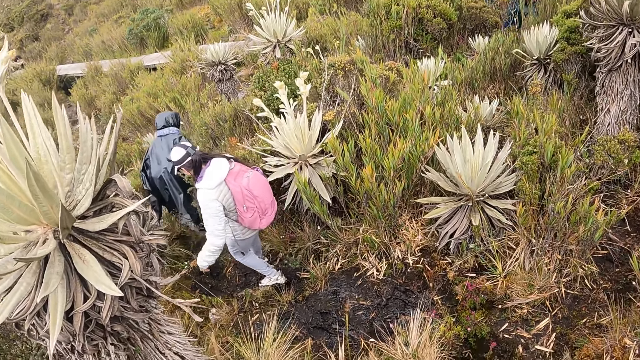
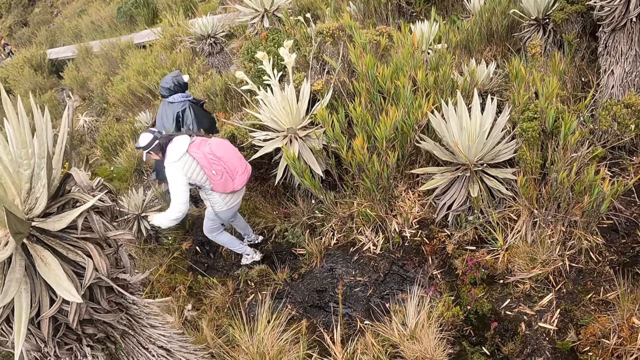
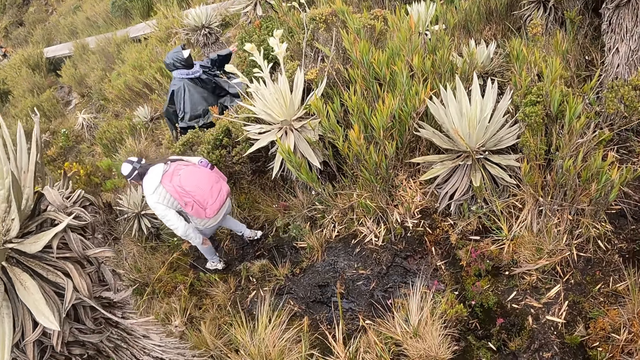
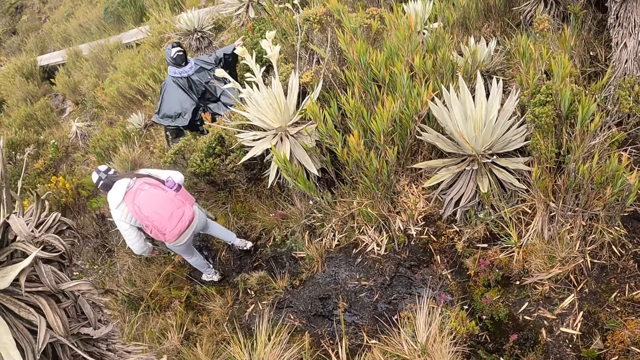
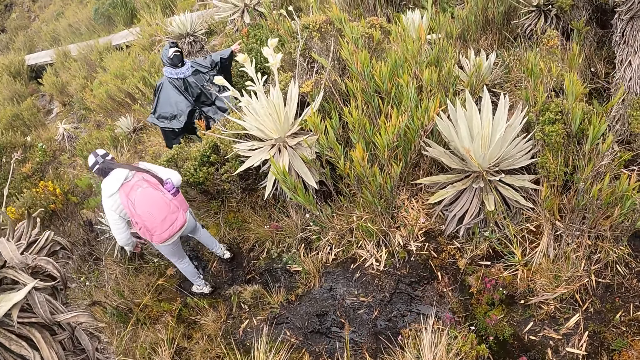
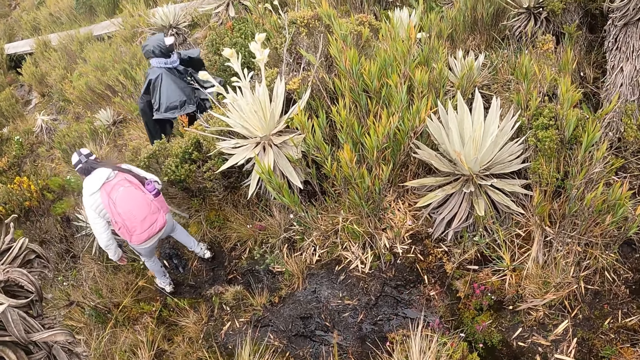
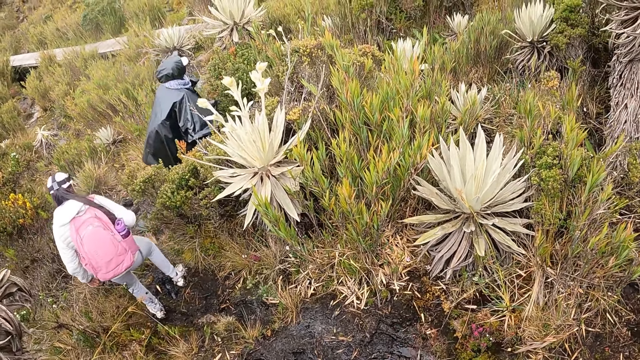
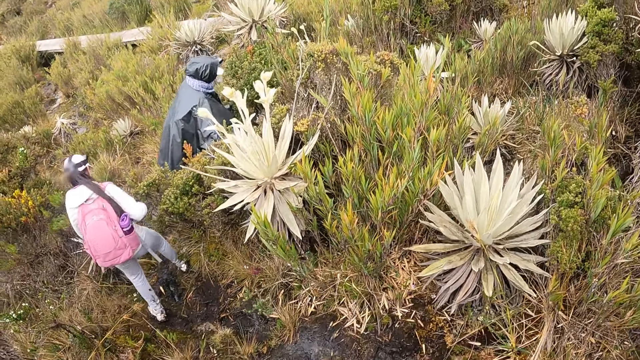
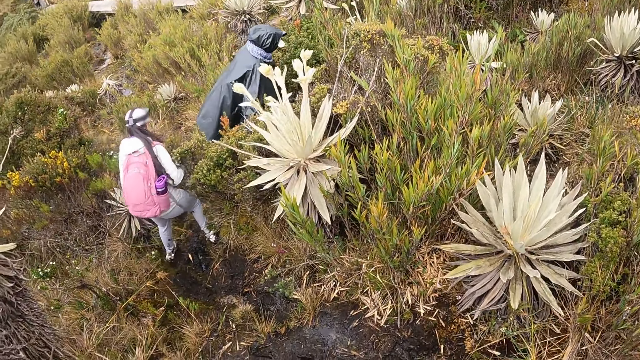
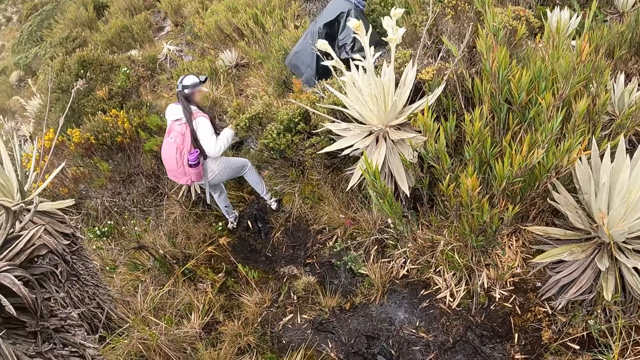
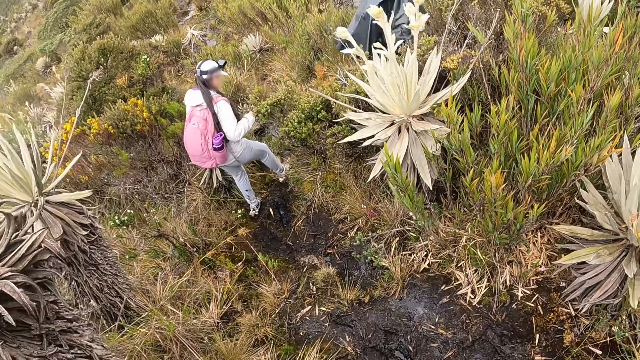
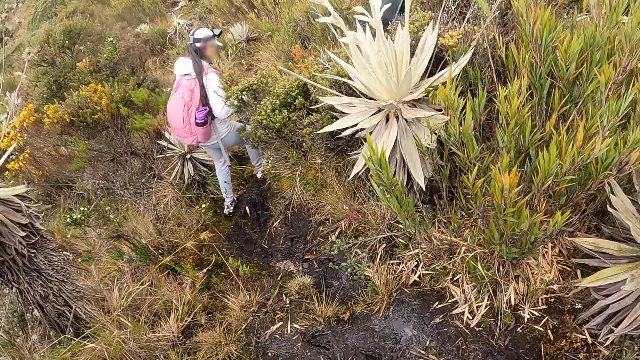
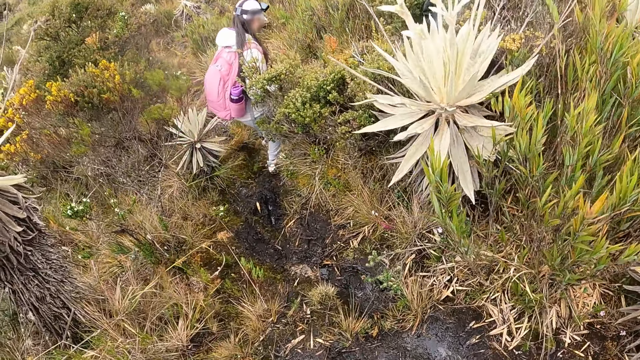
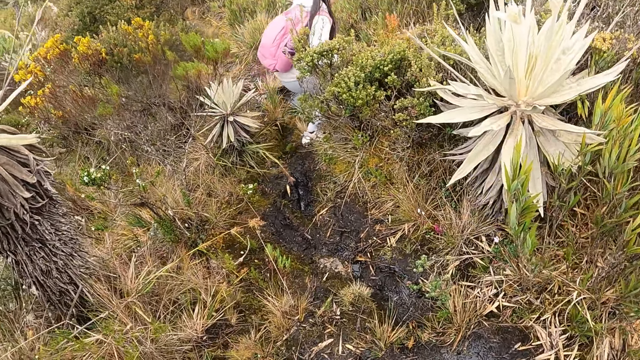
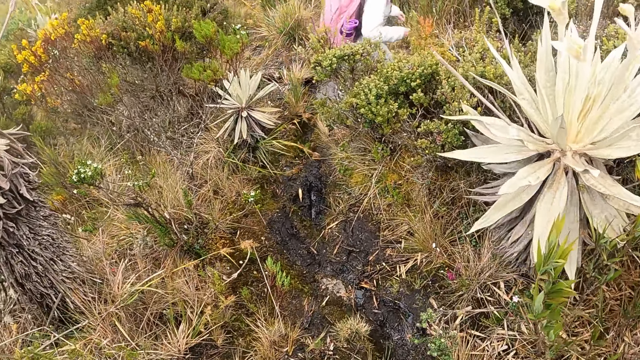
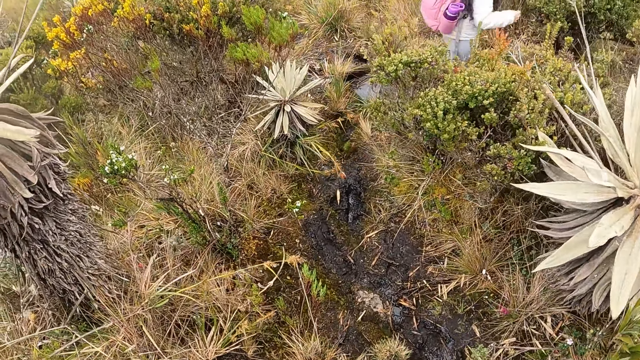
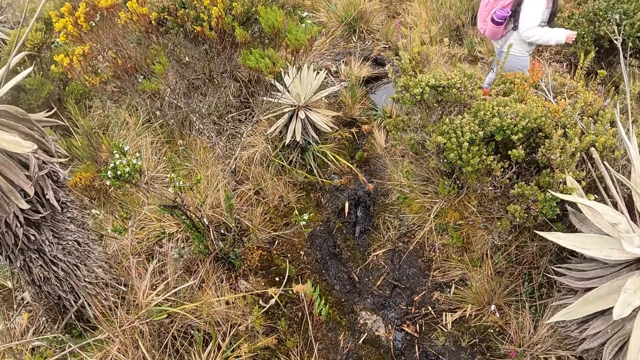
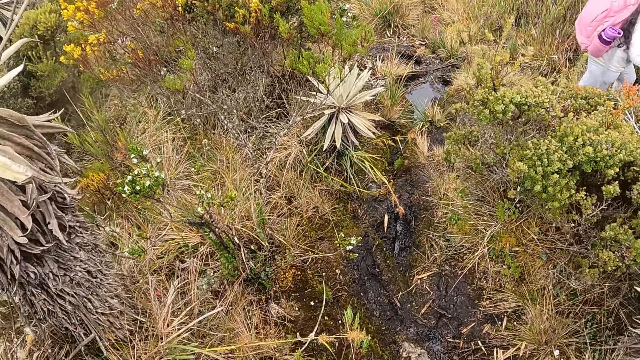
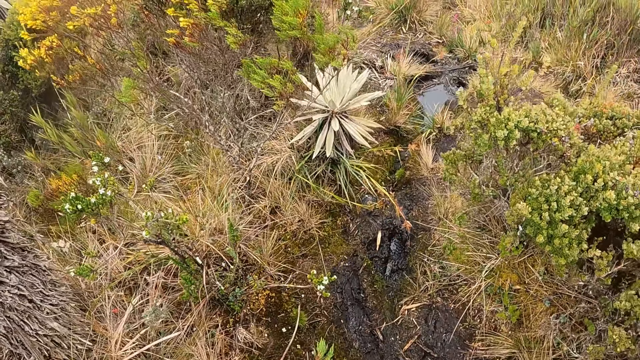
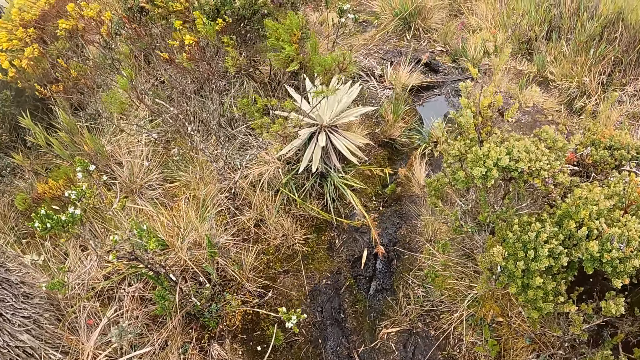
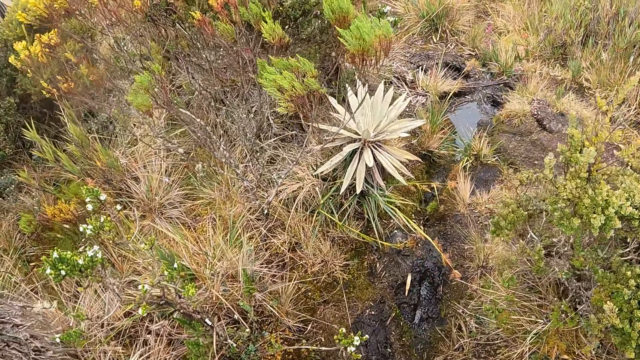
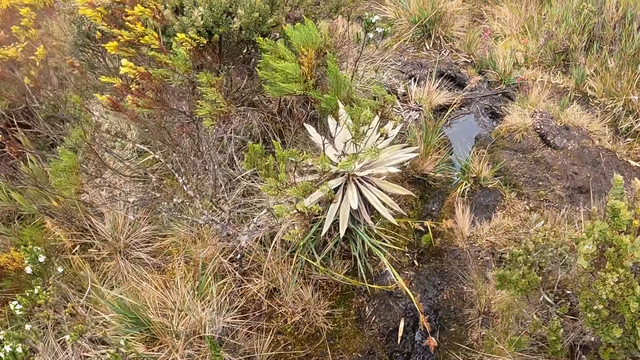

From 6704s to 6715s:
The camera wearer interacts with the woman. They walk down the hill.

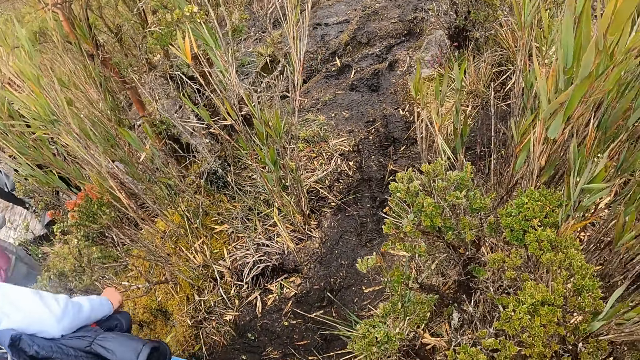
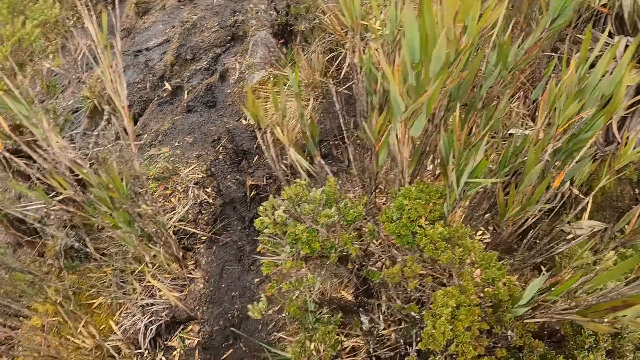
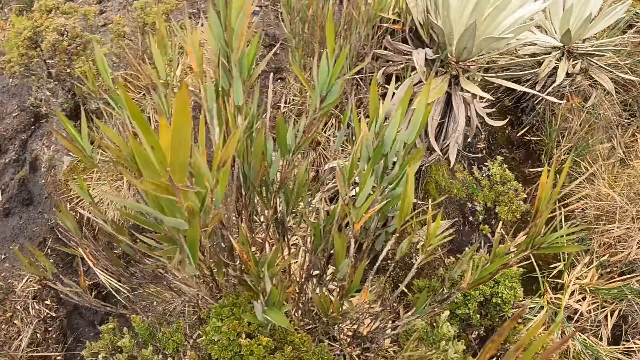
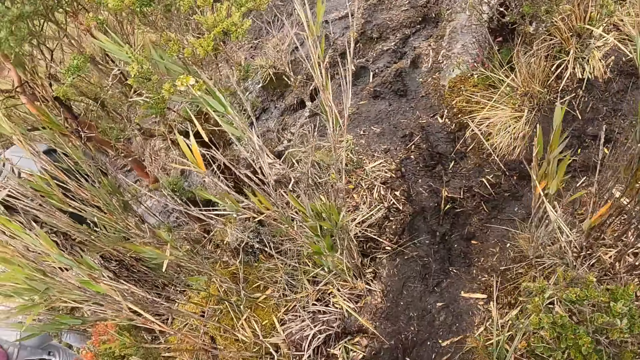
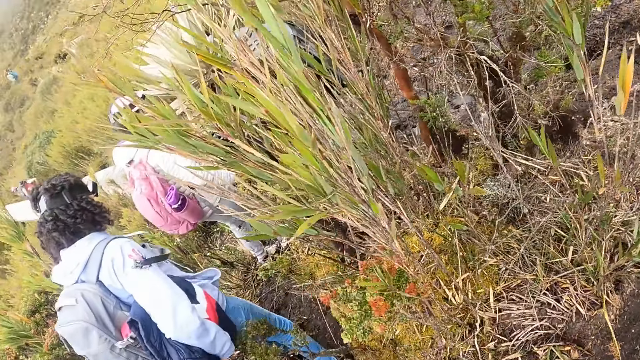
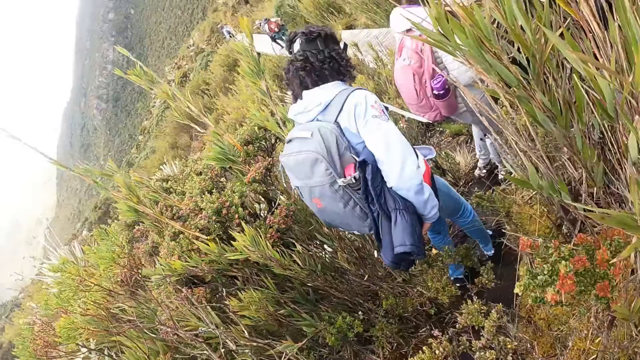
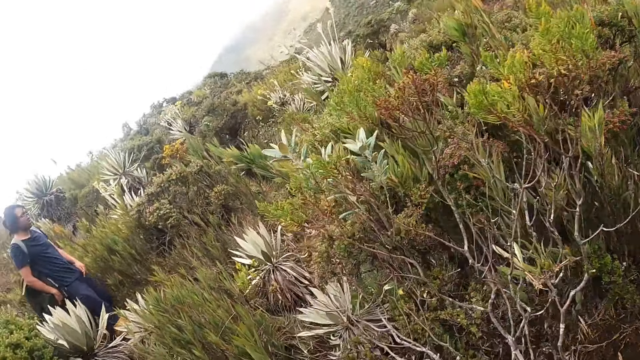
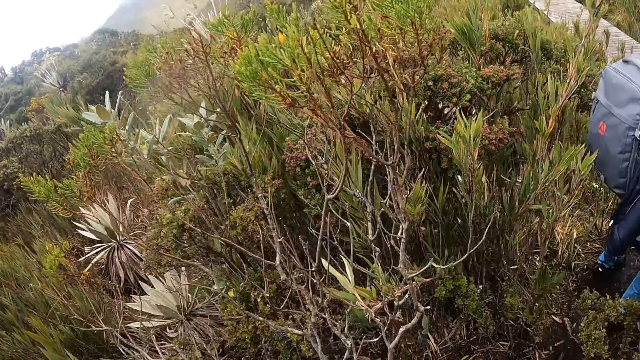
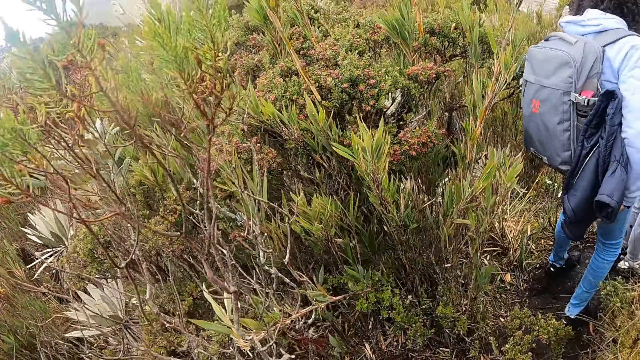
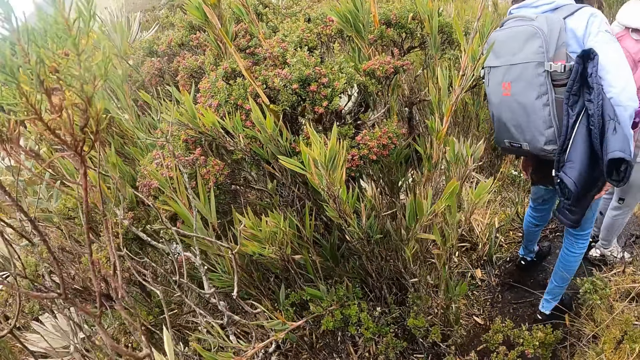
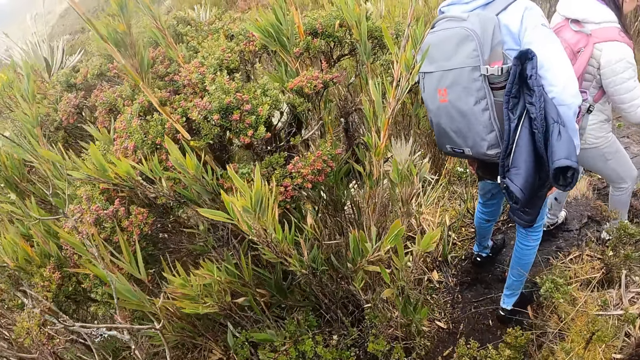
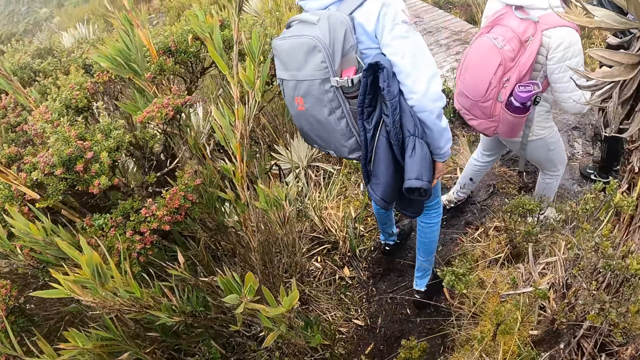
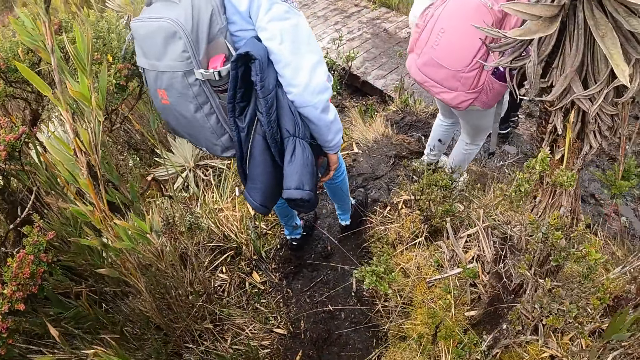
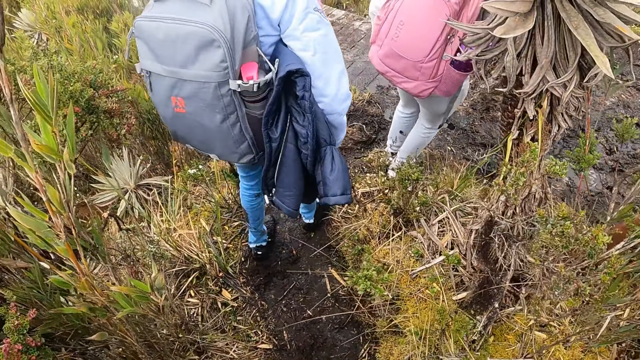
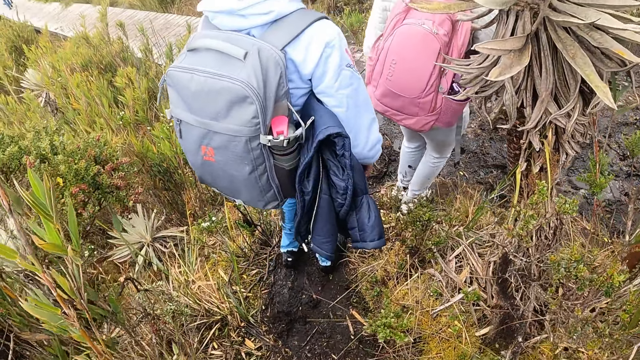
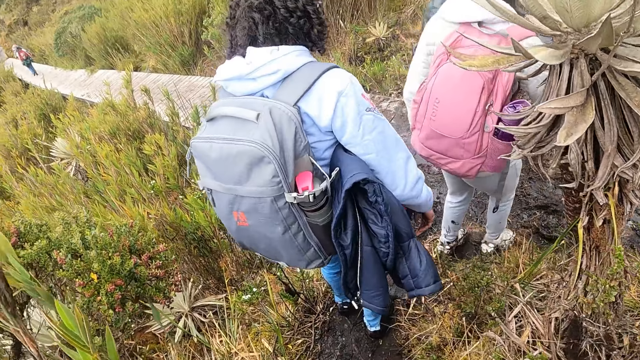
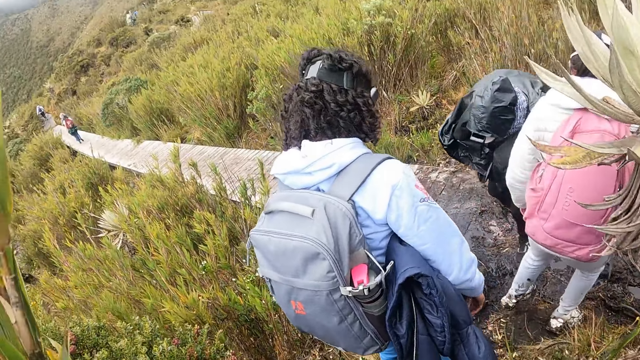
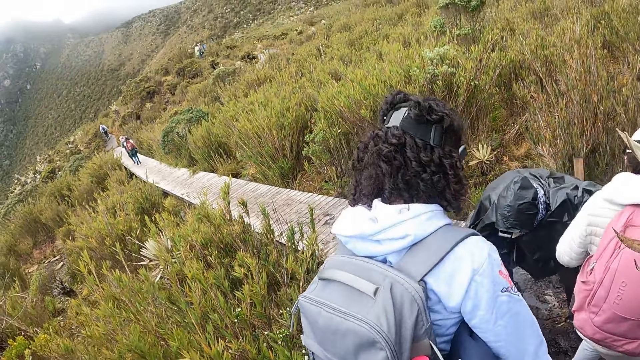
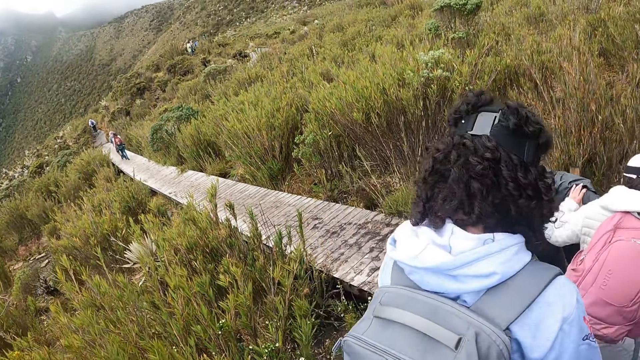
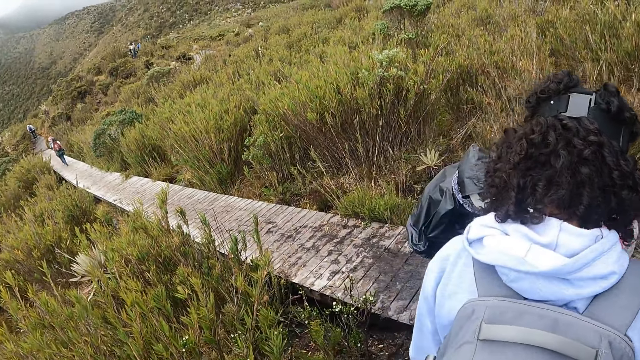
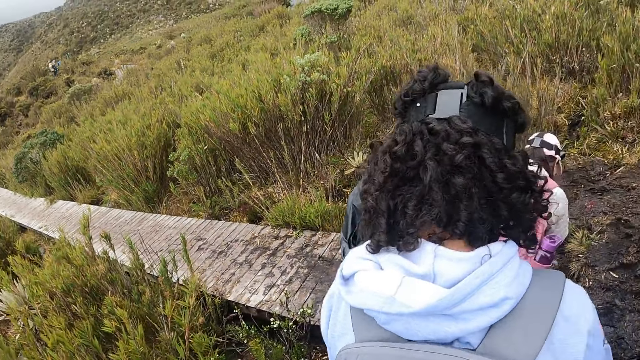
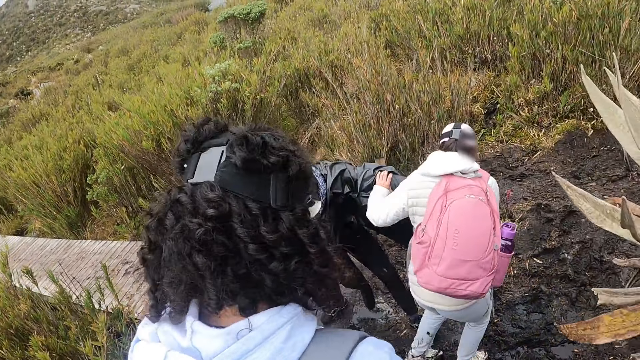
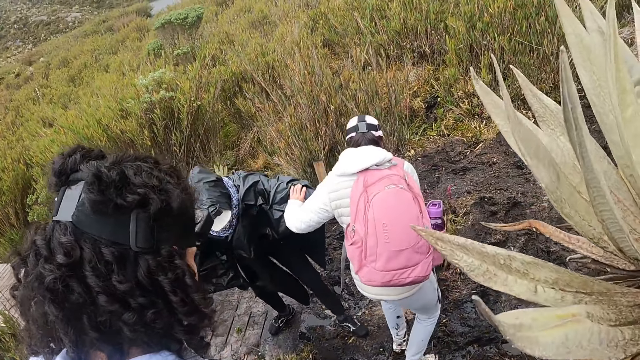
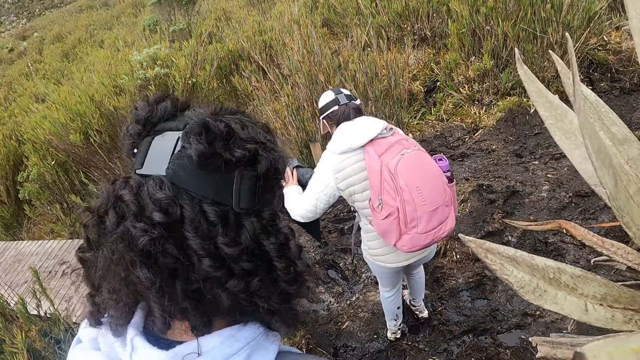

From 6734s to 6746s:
The camera wearer looks around. A woman holds another woman's hand with her left hand.
